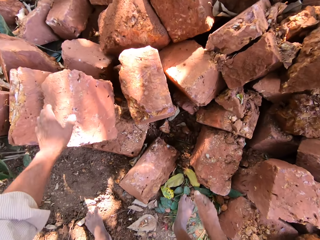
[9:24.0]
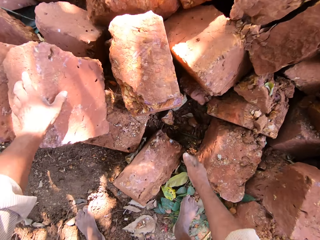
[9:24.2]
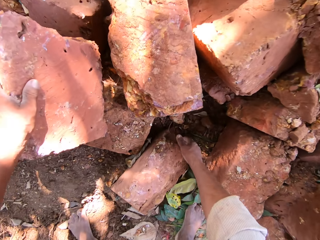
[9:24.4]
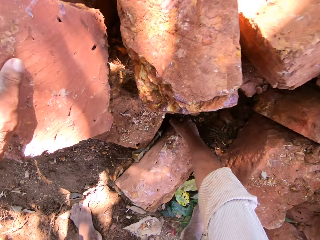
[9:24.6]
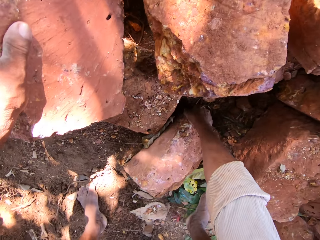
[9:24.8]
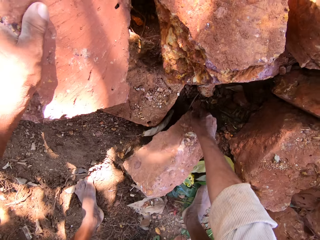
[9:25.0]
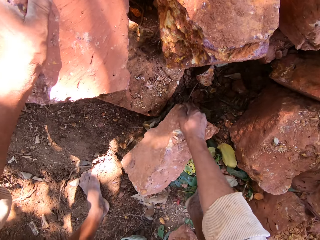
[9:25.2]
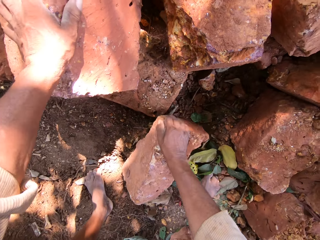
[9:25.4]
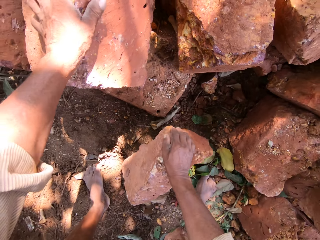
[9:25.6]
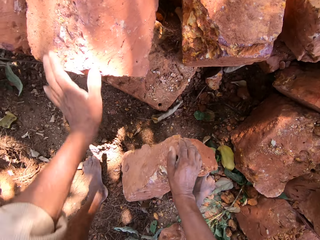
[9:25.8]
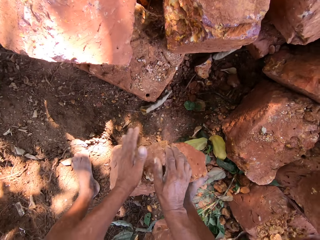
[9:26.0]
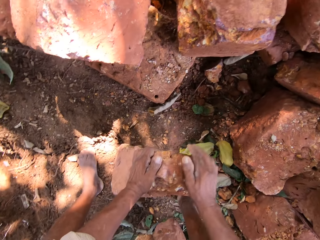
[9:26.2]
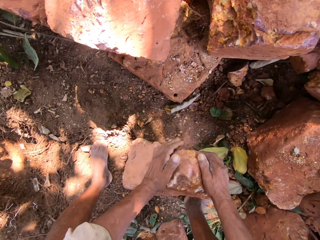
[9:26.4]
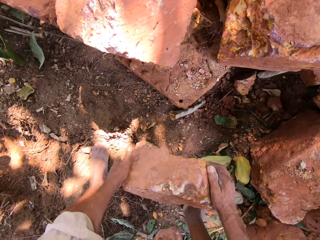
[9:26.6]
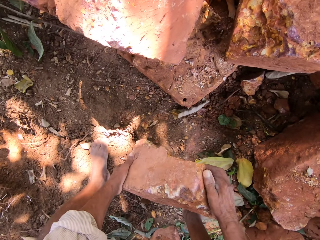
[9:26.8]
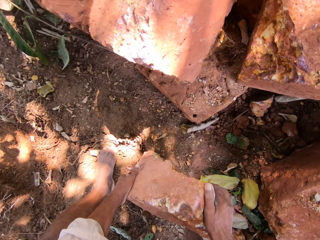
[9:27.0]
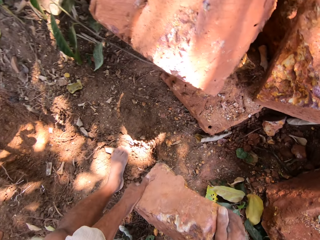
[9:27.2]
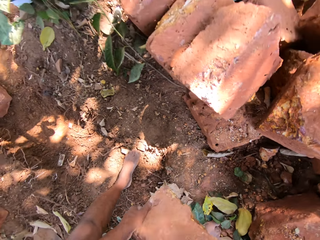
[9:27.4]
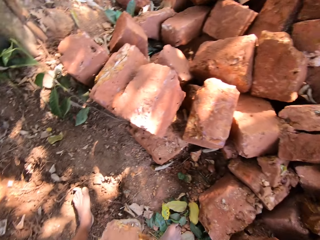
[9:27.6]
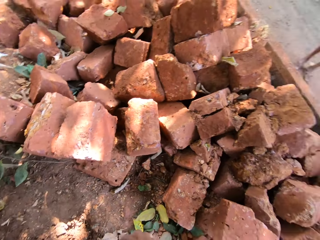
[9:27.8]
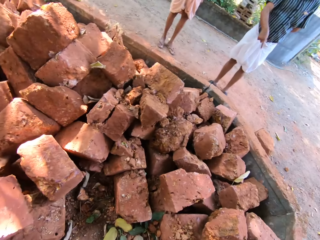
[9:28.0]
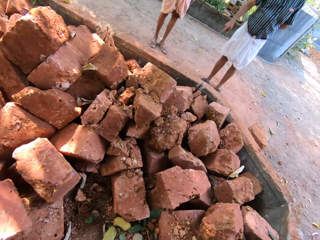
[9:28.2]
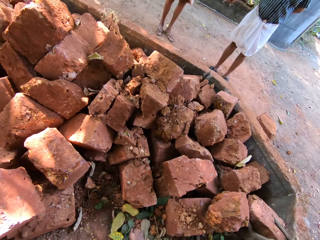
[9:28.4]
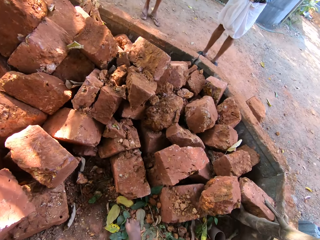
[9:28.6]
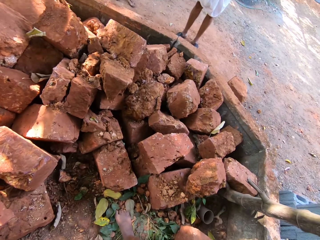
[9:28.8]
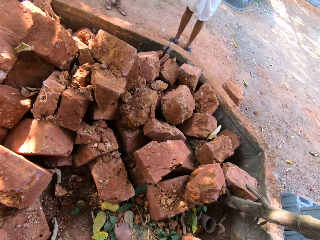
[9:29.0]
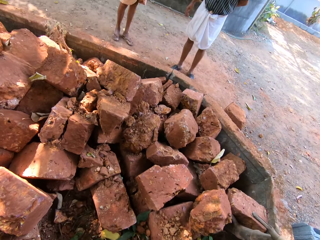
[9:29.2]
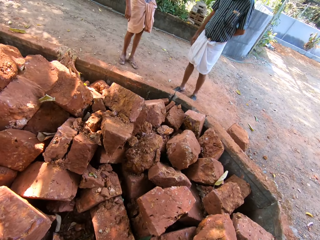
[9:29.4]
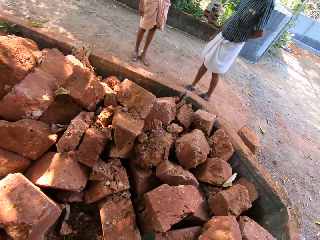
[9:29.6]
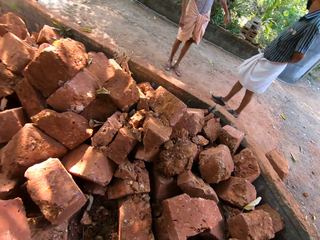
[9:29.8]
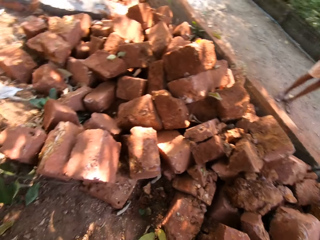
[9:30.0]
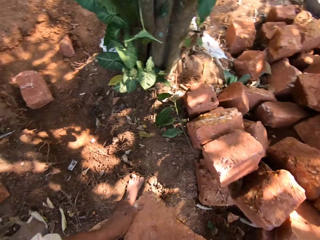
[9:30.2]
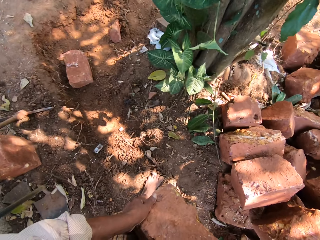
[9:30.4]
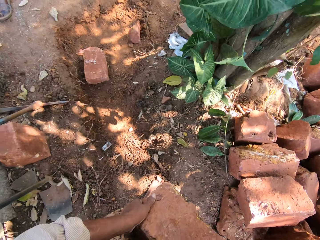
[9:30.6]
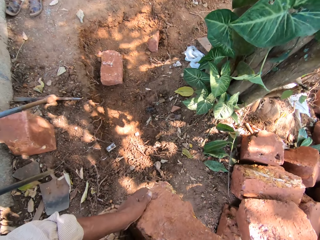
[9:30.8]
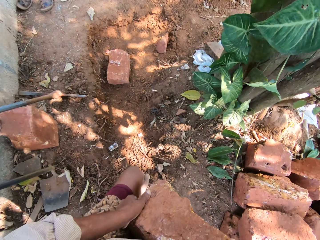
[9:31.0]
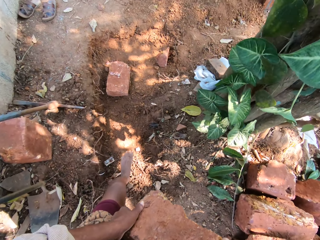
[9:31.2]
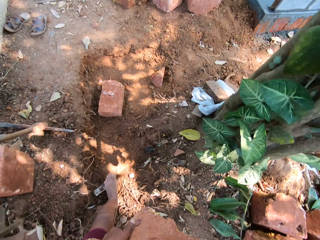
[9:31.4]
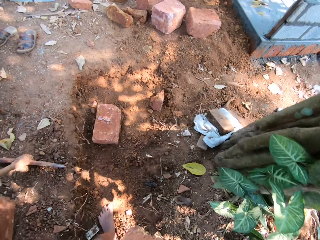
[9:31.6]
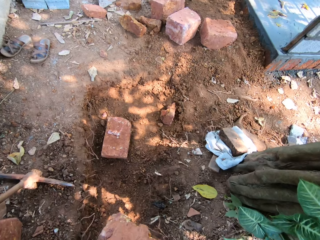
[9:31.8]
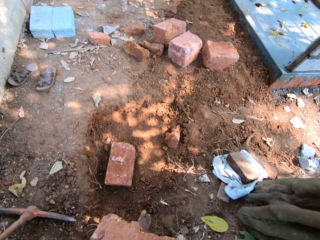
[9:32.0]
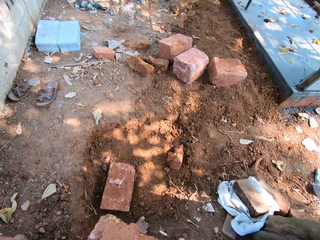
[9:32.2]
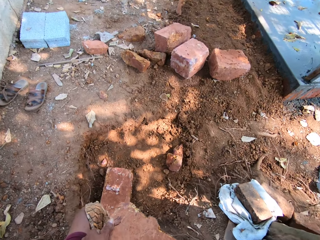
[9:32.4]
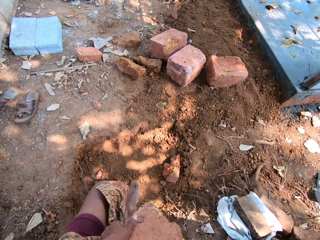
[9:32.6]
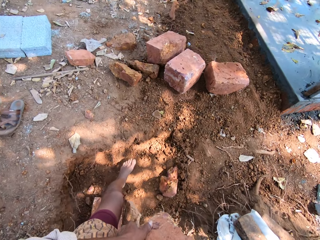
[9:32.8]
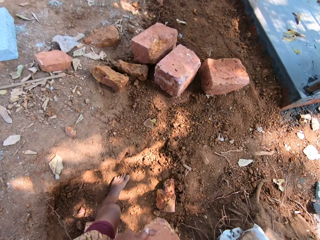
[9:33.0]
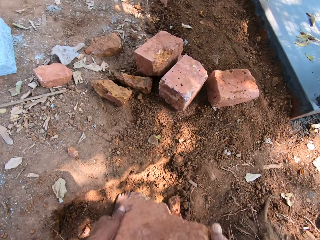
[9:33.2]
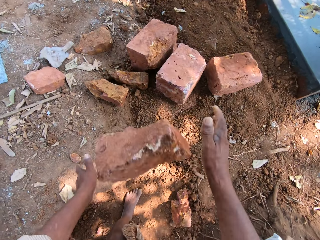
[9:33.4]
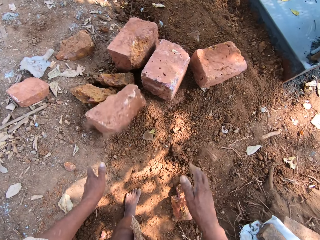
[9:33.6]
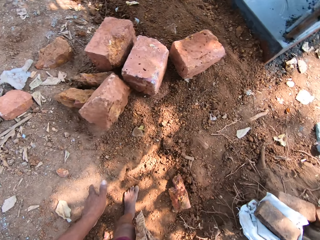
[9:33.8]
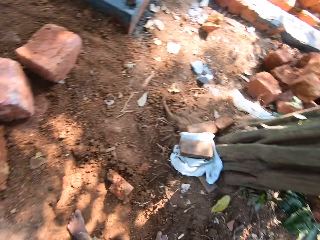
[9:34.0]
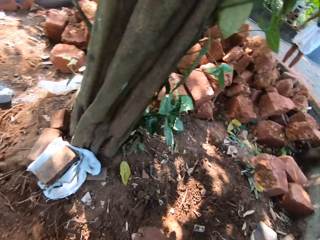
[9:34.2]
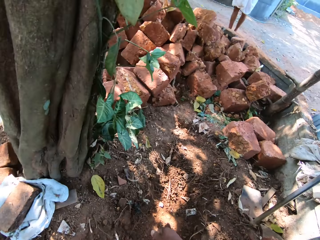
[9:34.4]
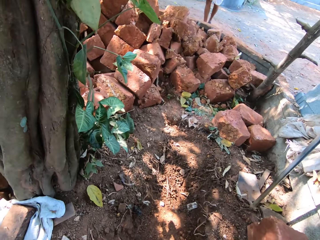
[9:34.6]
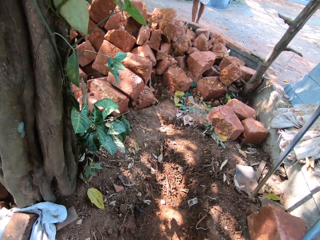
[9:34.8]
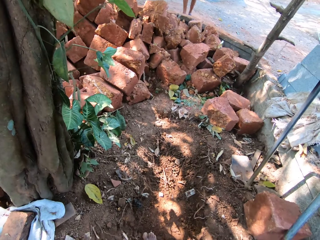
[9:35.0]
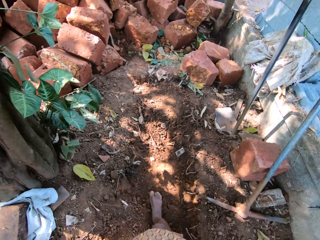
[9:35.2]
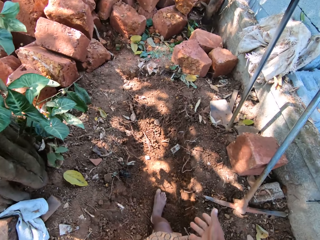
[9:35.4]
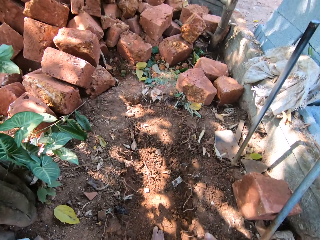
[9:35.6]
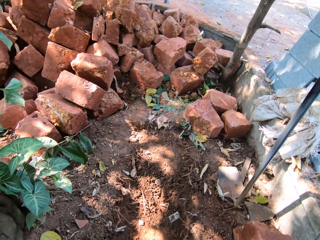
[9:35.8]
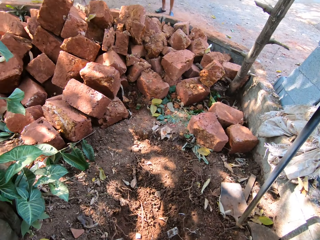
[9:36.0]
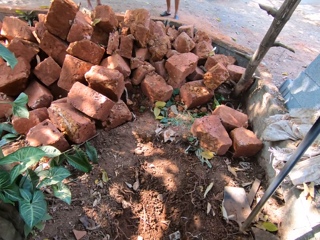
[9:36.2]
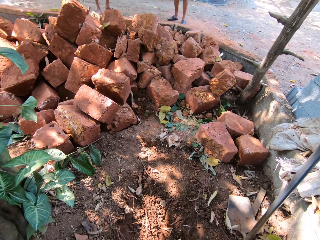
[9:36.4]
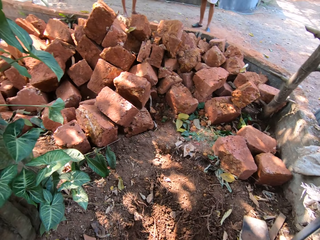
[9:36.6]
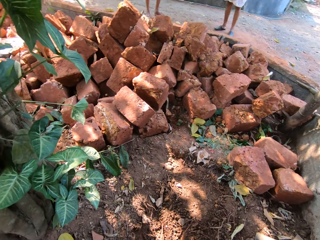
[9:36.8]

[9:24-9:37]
The camera wearer places his left hand on the pile of bricks on the ground. He moves the brick on the ground with his right hand. He picks up the brick. He holds the brick on the ground with his hands. He carries the brick from the ground with his hands. He interacts with a person. He turns around. He walks in the compound. He drops the brick in his hands on the ground. He turns around.

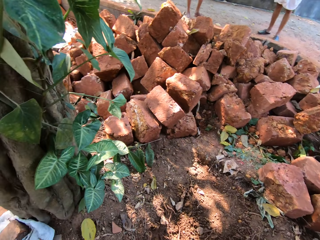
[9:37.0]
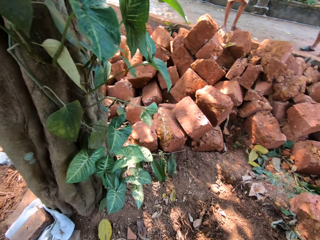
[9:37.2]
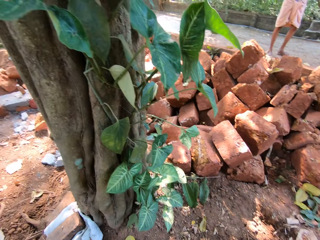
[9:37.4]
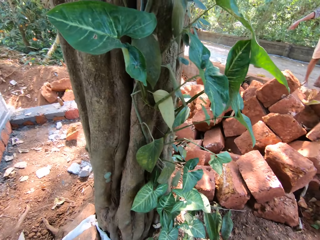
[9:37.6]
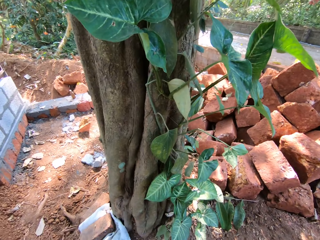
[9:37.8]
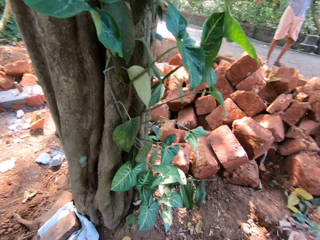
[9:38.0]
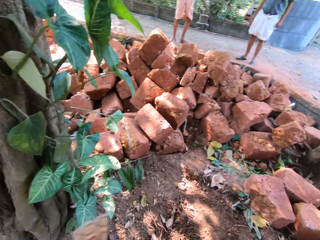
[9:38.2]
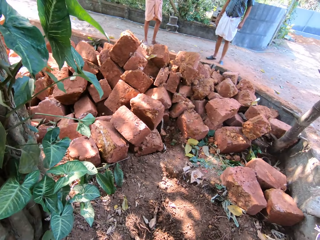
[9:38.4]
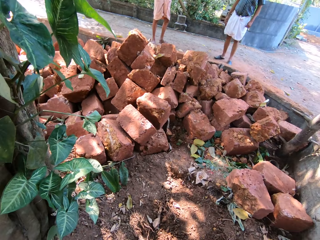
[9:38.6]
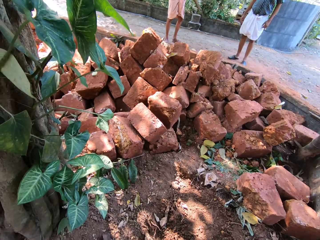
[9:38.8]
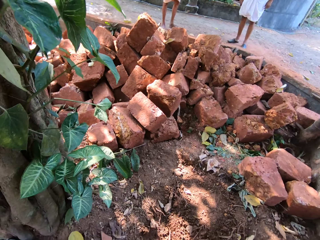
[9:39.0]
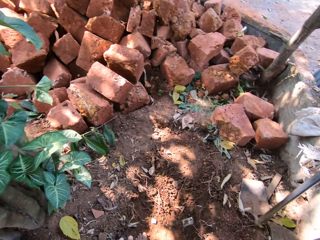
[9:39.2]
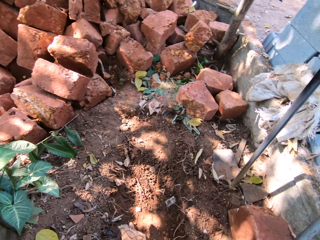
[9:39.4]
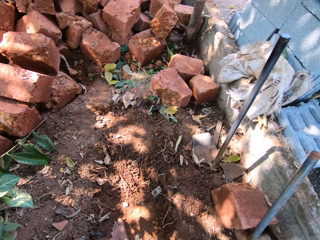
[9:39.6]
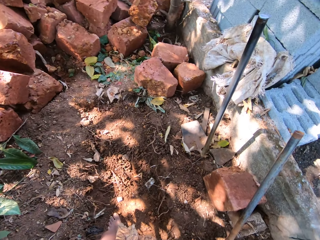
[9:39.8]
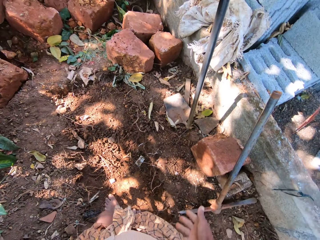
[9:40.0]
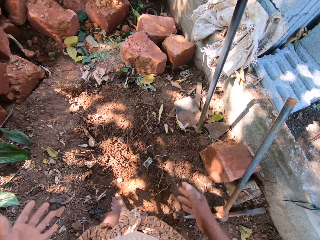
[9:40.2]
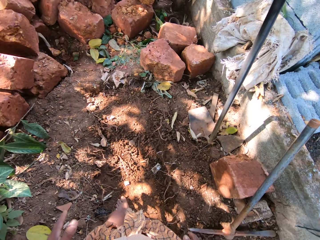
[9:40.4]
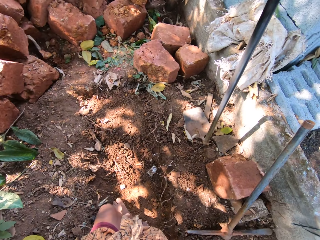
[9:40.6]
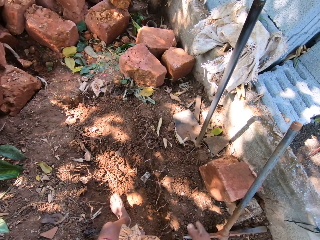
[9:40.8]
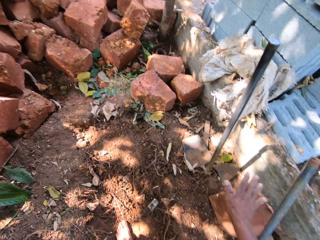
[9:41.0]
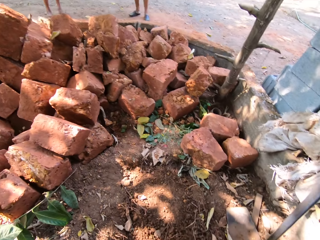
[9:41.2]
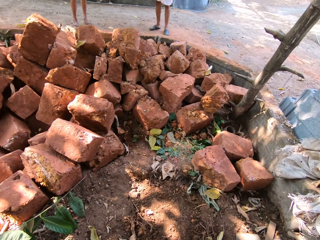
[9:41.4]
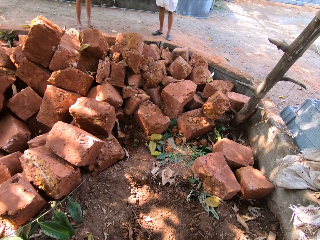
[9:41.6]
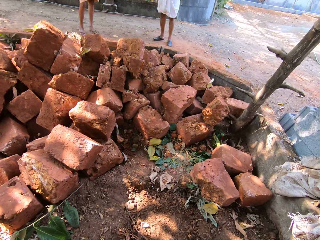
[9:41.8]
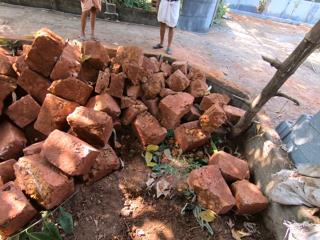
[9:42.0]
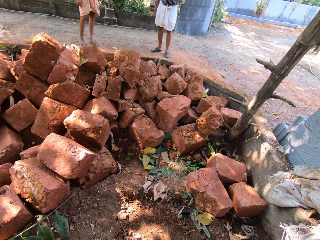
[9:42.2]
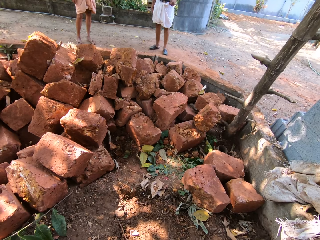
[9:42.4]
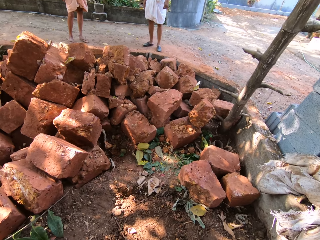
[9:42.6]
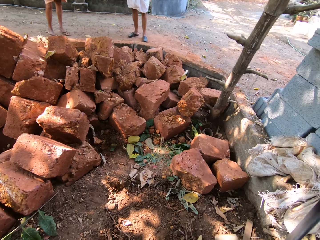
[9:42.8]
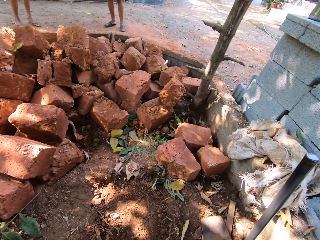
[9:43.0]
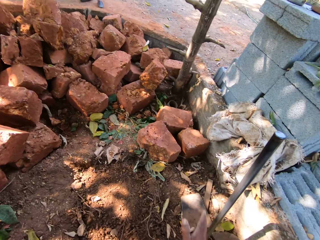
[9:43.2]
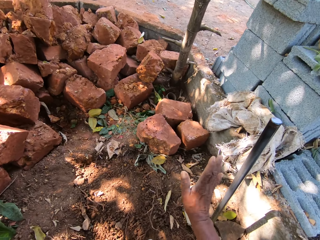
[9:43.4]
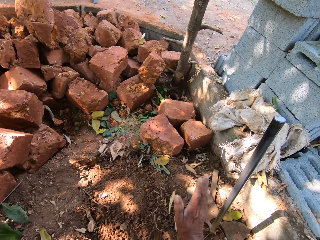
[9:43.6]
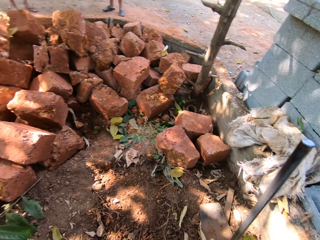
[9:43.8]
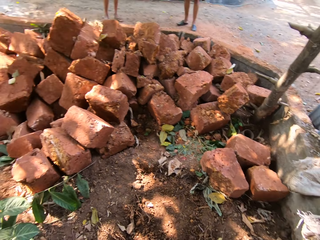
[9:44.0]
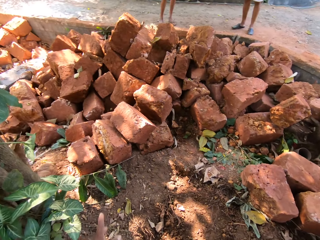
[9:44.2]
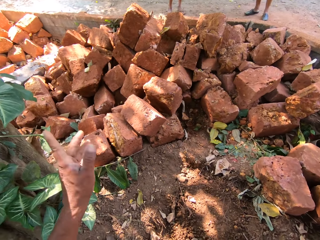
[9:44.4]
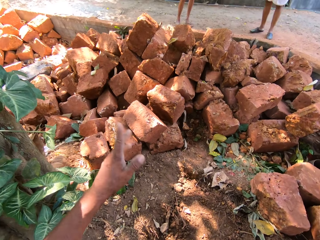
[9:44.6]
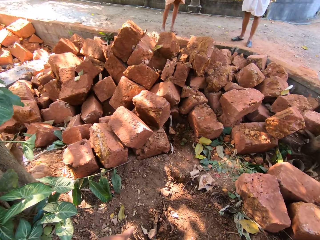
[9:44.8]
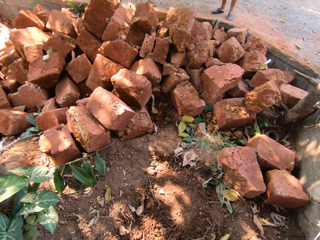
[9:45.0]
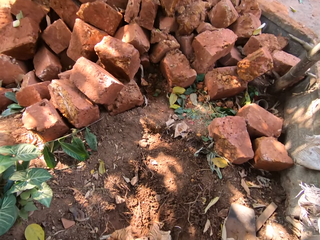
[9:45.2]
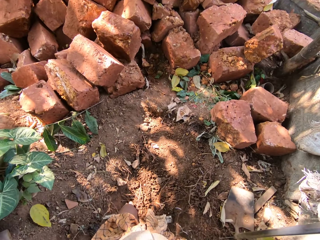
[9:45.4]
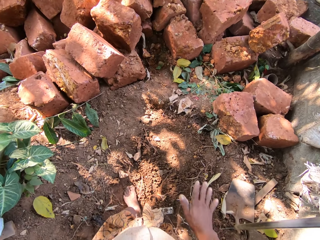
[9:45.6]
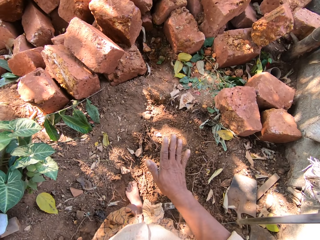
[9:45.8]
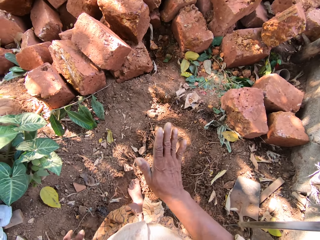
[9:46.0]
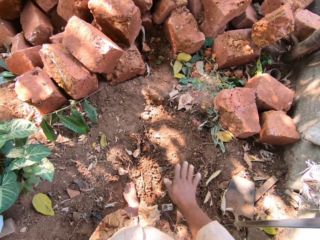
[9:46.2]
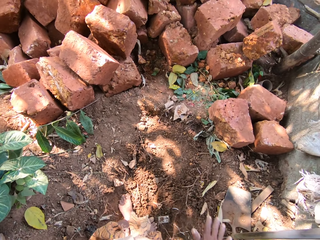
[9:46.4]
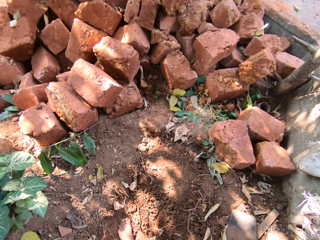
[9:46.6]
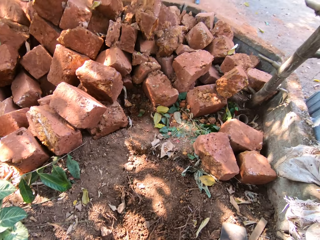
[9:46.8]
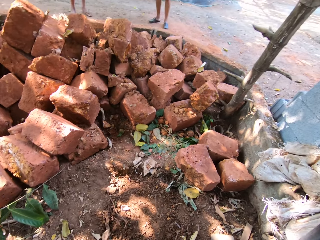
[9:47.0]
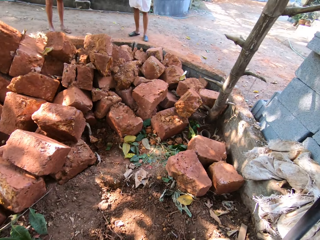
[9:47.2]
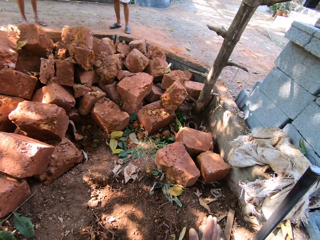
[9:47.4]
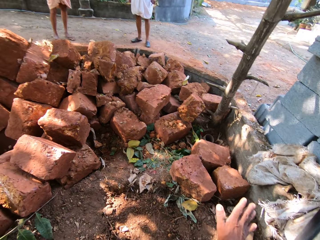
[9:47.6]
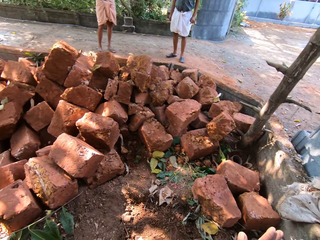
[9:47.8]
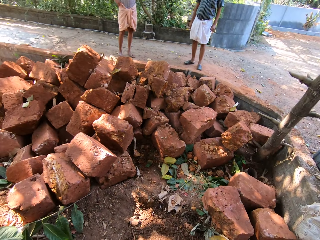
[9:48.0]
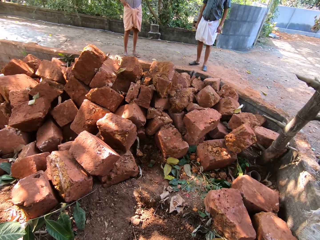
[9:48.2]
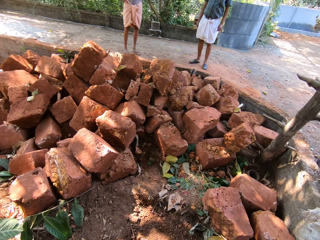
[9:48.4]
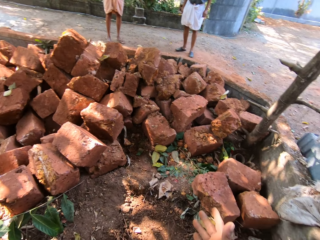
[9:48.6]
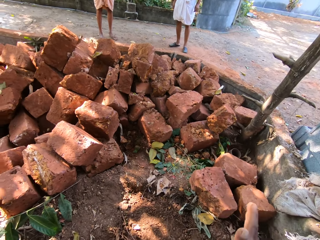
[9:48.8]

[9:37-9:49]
The camera wearer interacts with a person. He dusts his hands on the wrapper around his waist.
